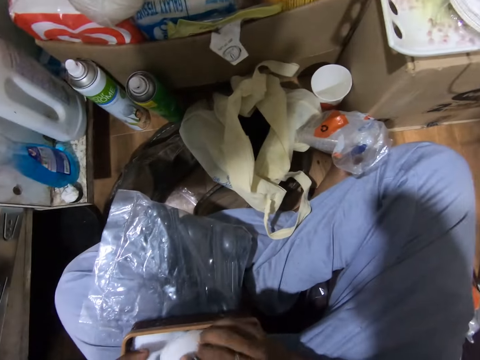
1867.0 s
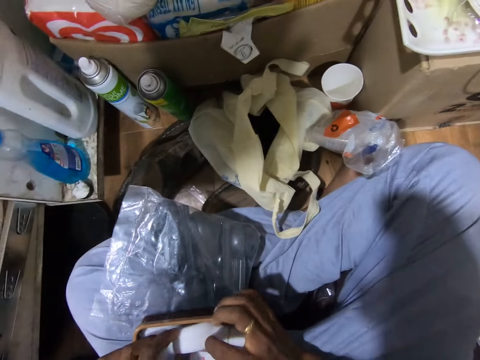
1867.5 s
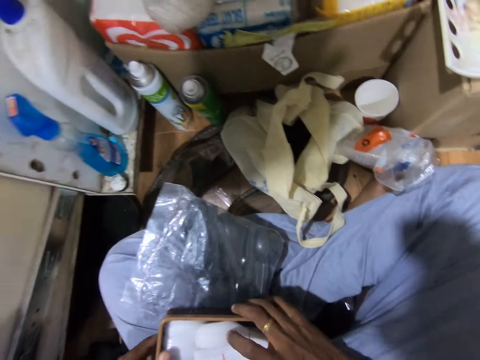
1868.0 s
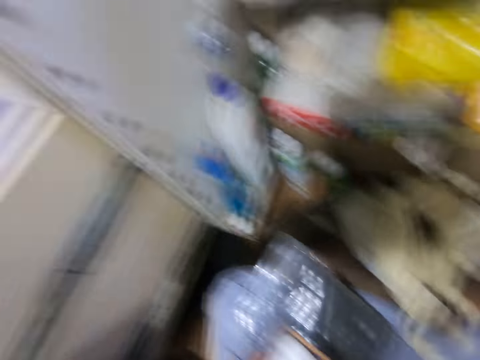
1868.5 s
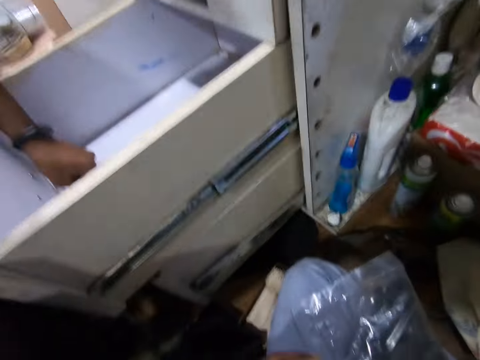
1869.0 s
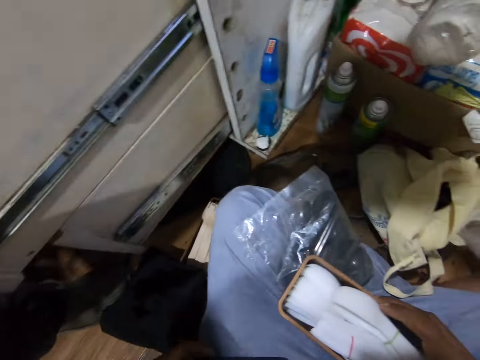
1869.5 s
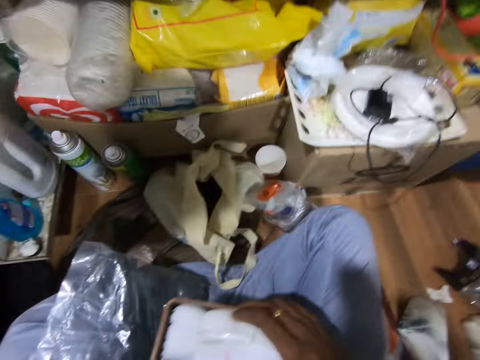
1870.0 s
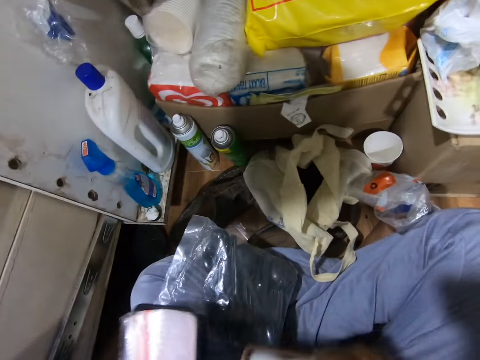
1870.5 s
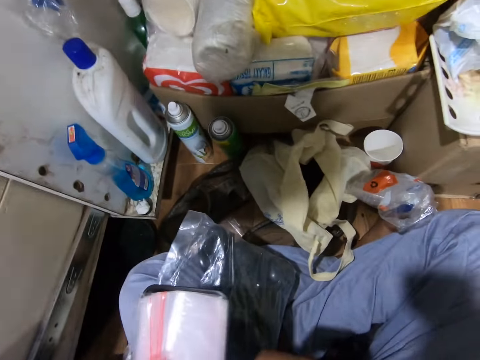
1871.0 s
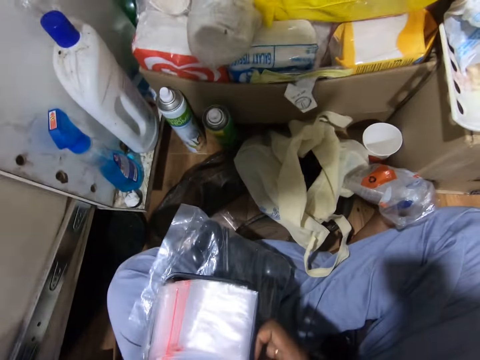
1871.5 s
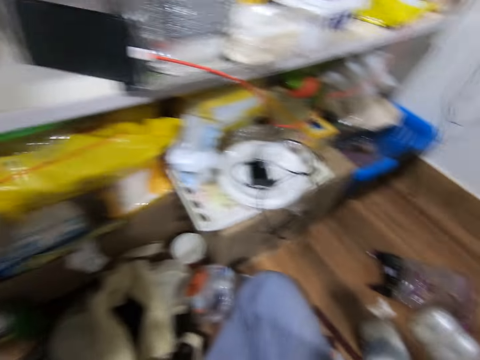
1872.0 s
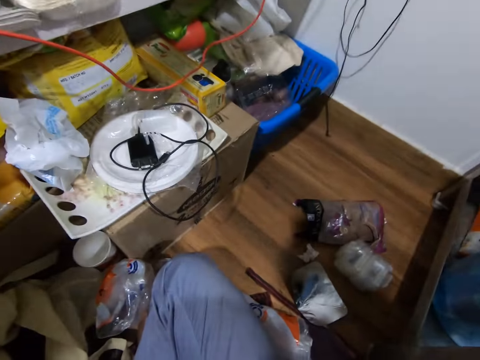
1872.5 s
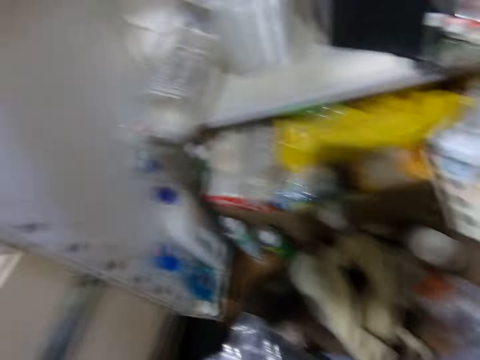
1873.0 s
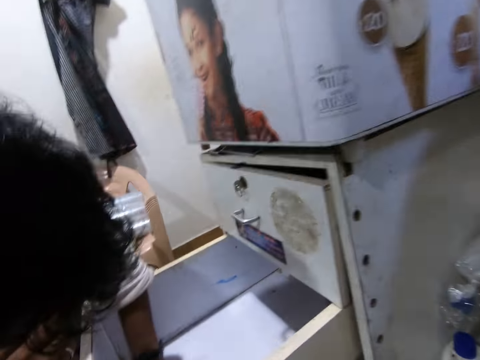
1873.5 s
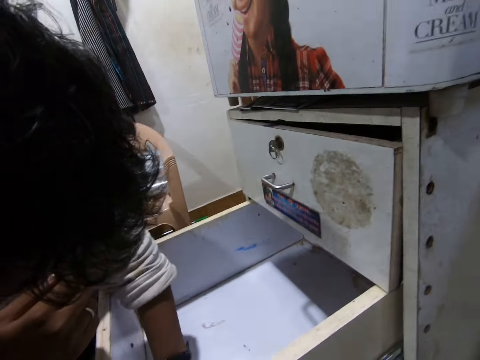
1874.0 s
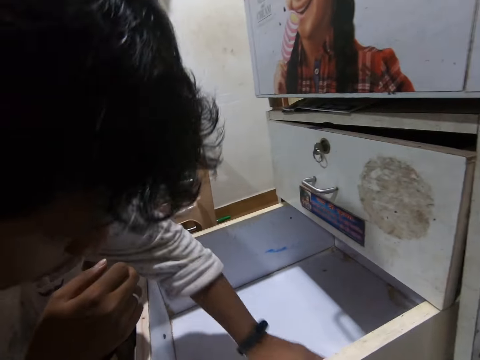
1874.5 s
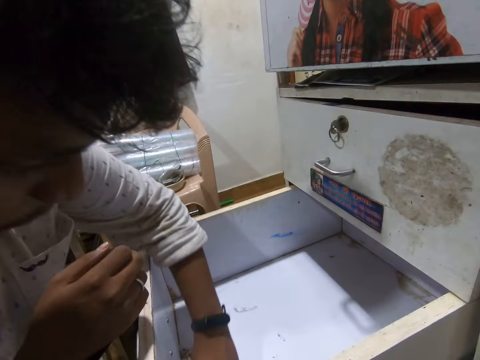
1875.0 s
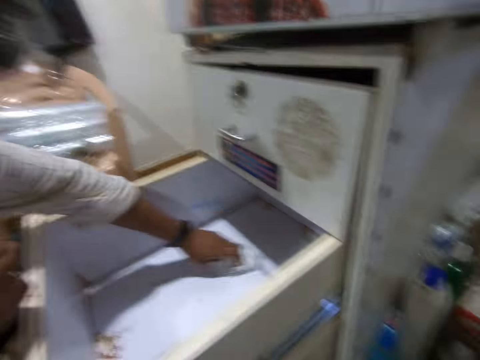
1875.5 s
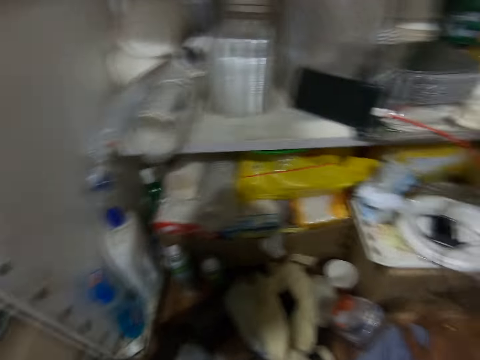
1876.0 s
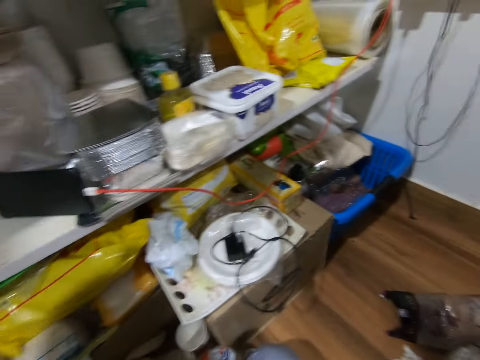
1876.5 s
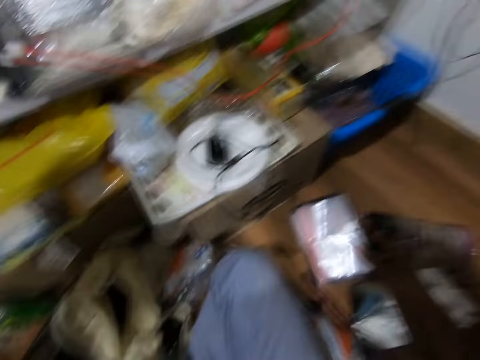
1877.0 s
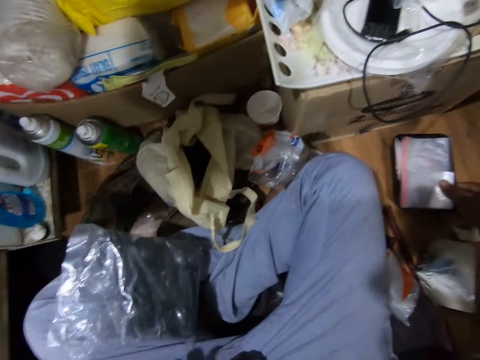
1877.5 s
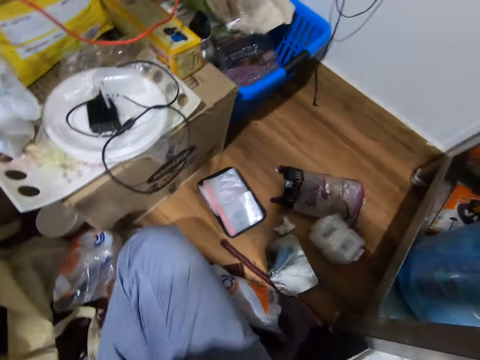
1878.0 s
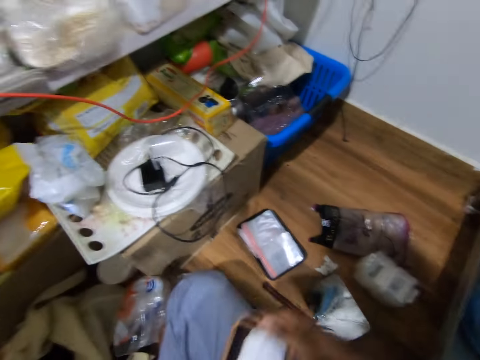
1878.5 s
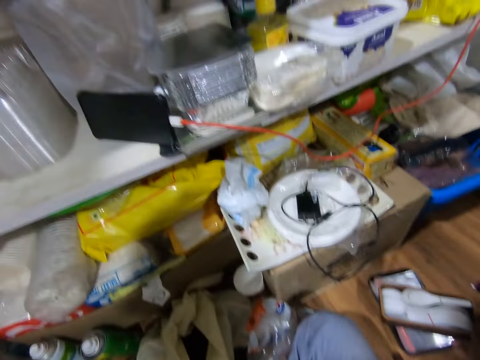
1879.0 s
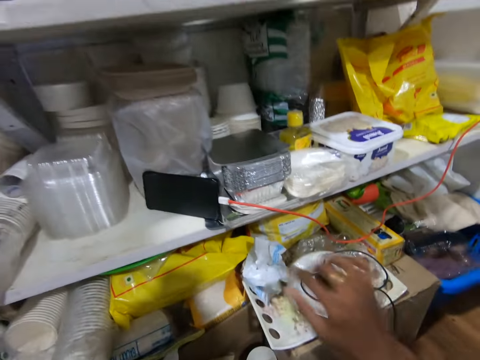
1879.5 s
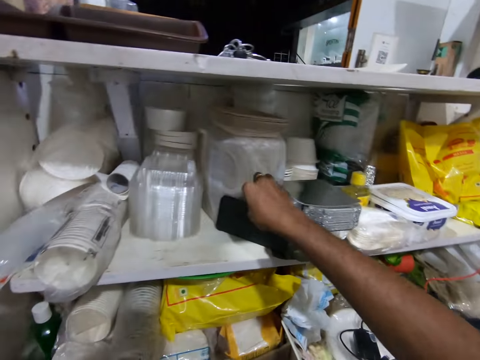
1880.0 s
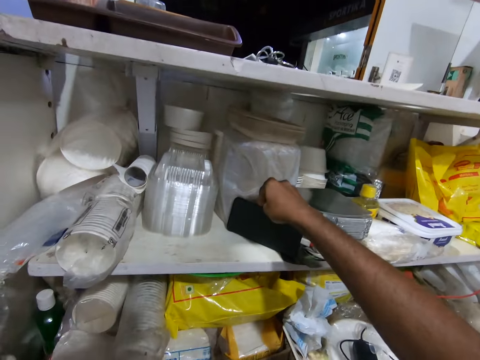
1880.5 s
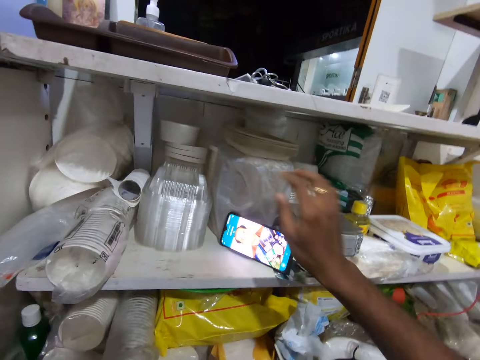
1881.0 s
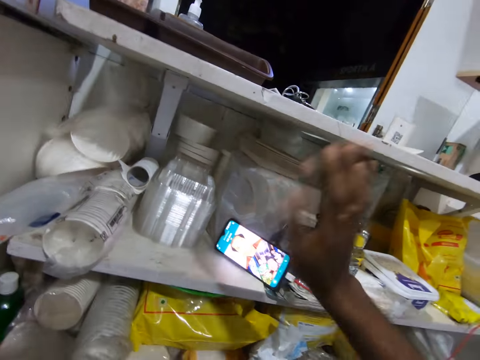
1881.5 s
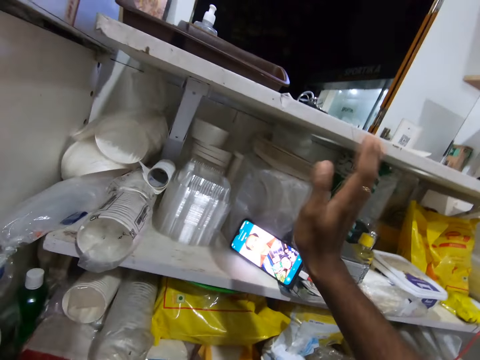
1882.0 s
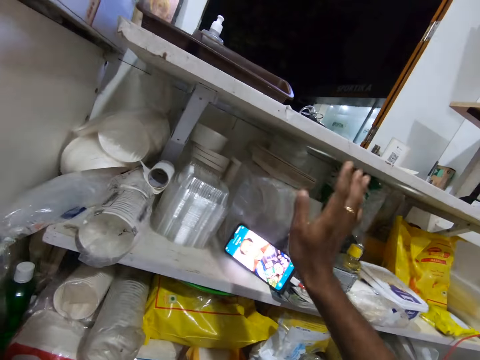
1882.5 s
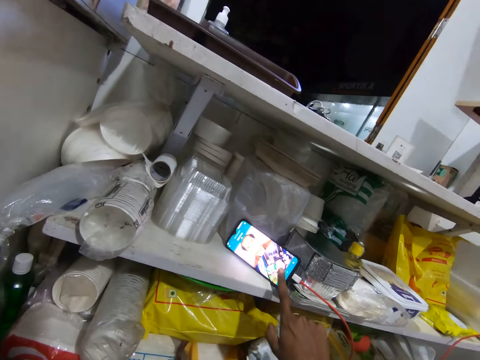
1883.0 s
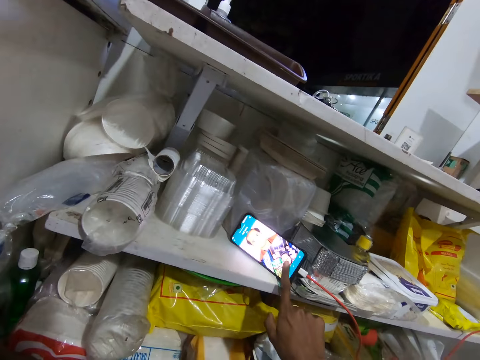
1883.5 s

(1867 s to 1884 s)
The camera wearer talks to a man. He holds the plate with both hands. He holds the plate with his right hand. He holds the plate with his left hand. He holds the polythene bag. He holds the plate with both hands. He interacts with the man. The man cleans the drawer with the paper in his left hand. The camera wearer looks around. He drops the plate on the floor with his right hand. He places the polythene bag down on the floor. The caller interacts with the camera wearer and the man. The camera wearer holds the plate with his right hand. He drops the plate on the floor with his right hand. He operates the phone on the shelf with his right hand. He waves his right hand.

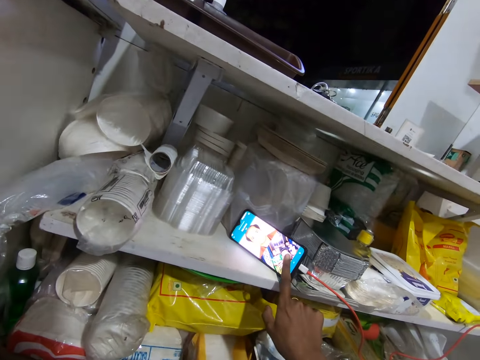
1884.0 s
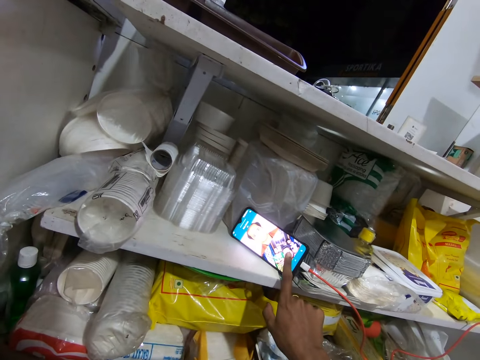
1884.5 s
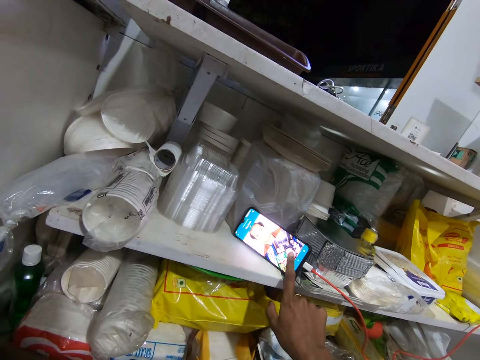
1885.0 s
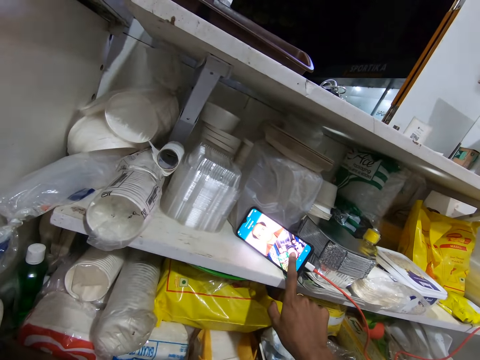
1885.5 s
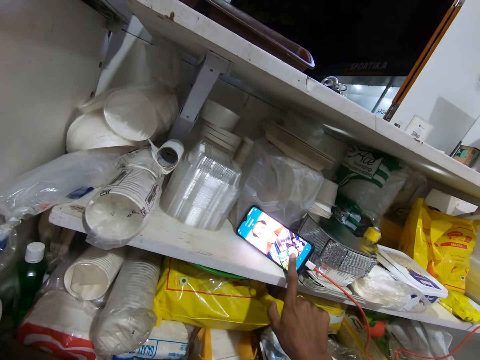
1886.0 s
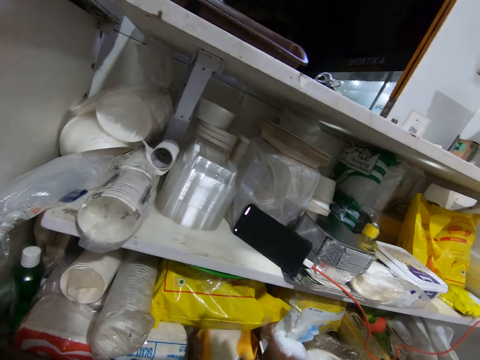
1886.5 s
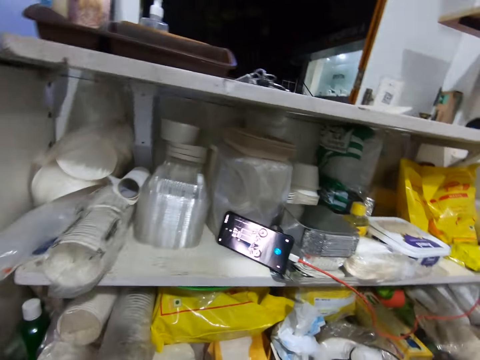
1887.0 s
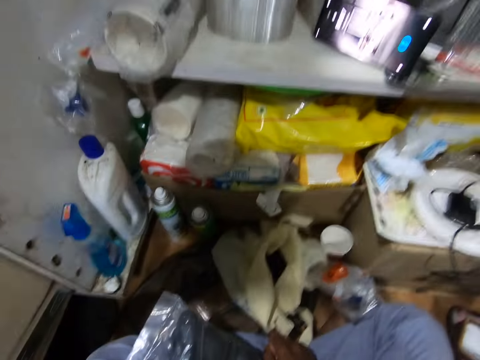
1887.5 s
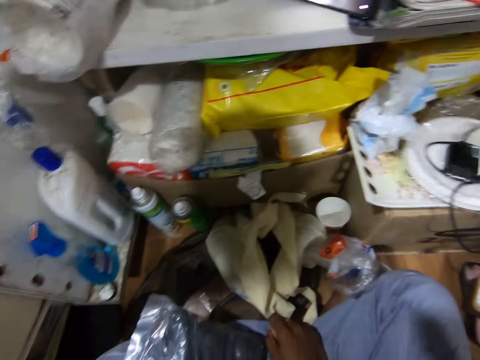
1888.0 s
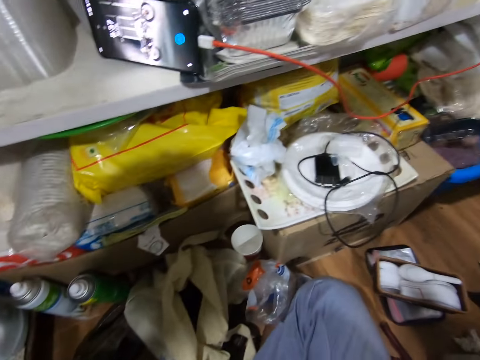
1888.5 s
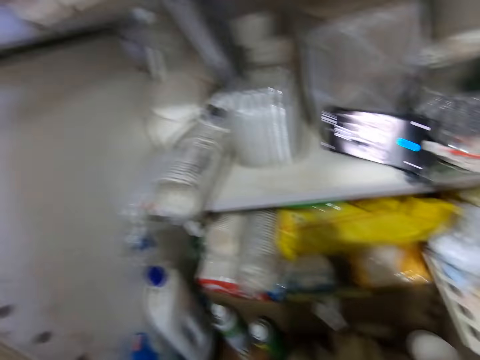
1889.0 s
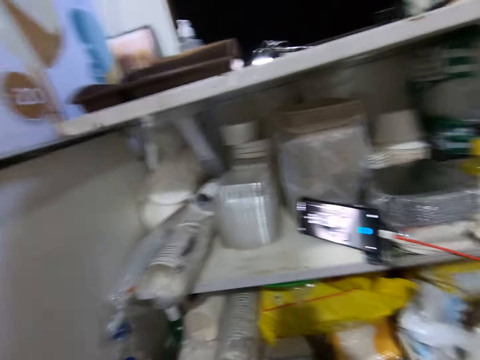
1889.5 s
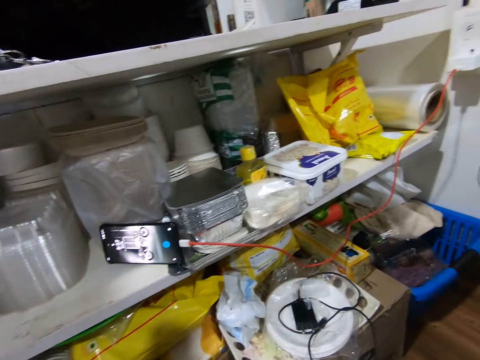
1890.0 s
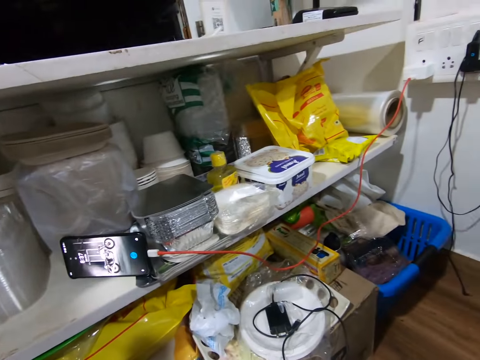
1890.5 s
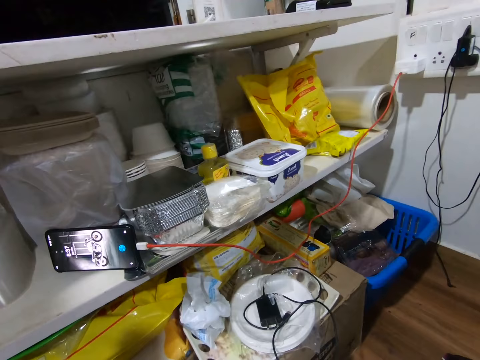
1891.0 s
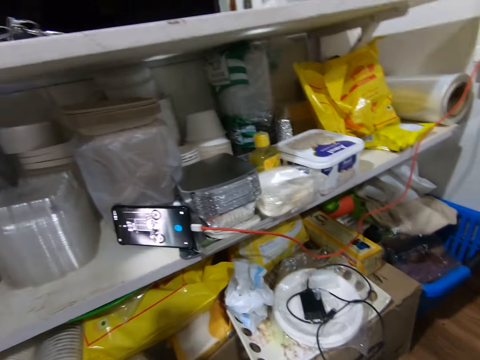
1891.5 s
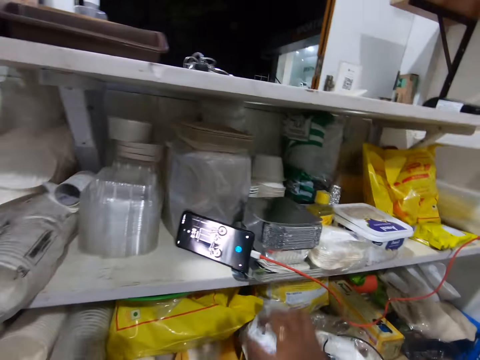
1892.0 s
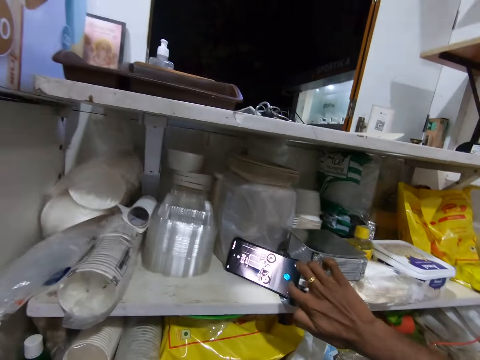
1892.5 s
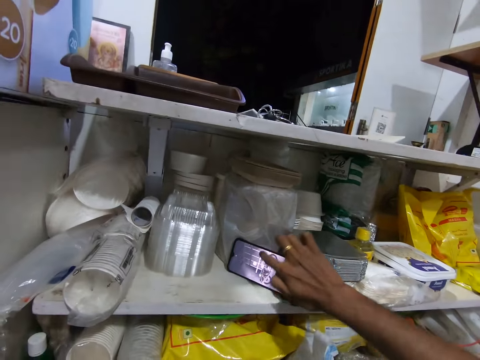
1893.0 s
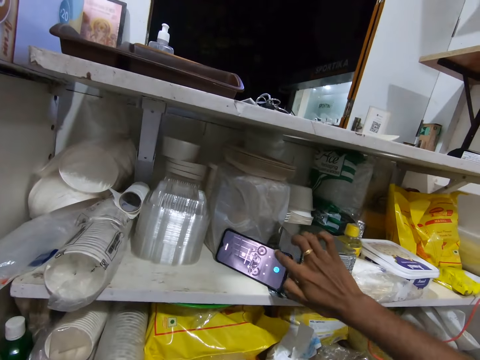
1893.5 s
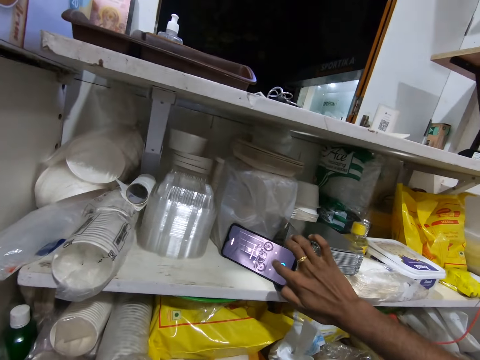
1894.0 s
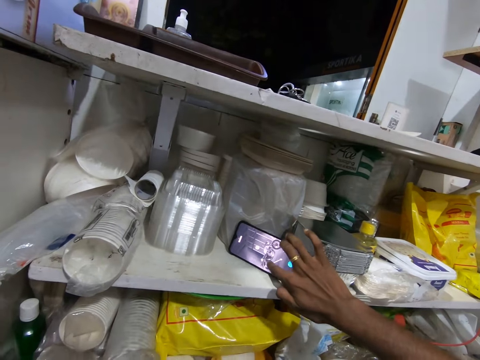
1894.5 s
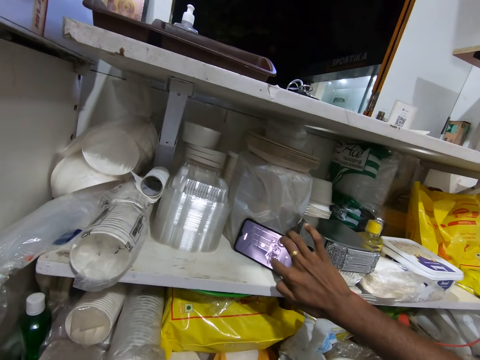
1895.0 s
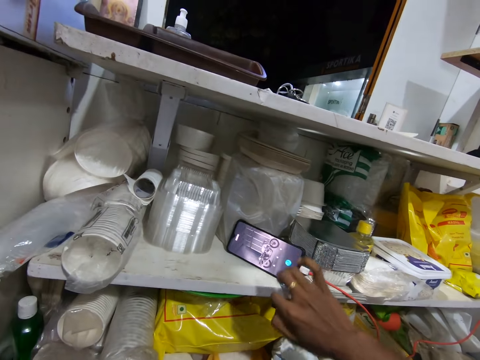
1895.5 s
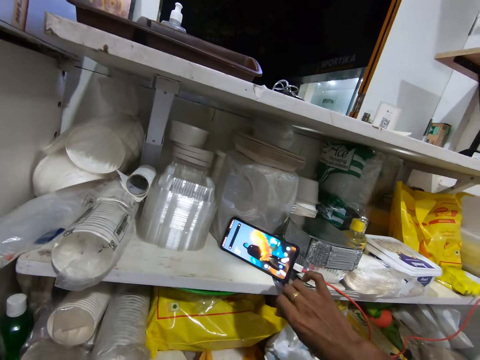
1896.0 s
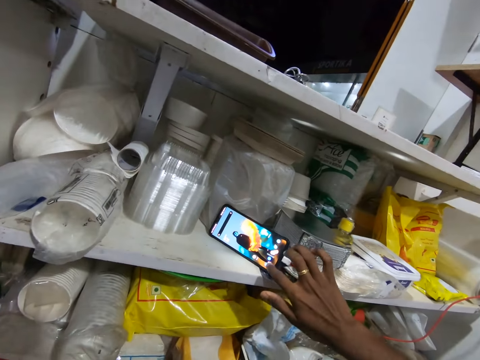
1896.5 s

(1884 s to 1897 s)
The camera wearer touches the phone. He operates the phone with his right hand. He draws a pattern on the phone.
